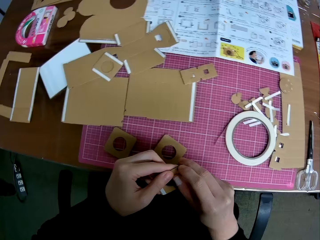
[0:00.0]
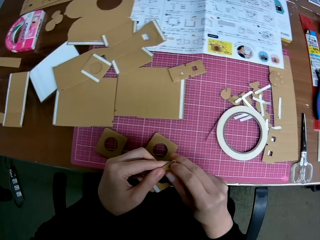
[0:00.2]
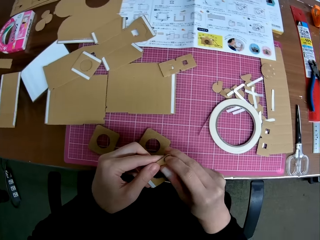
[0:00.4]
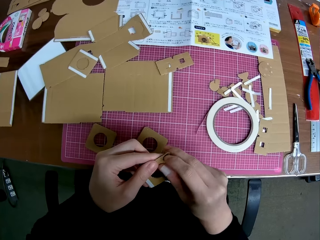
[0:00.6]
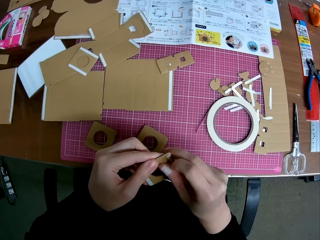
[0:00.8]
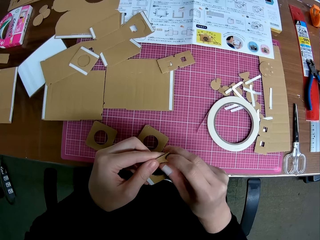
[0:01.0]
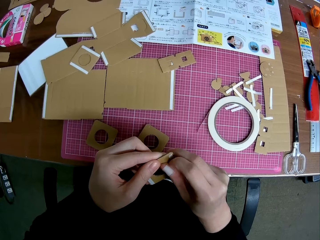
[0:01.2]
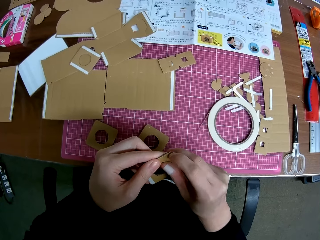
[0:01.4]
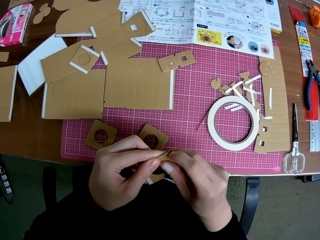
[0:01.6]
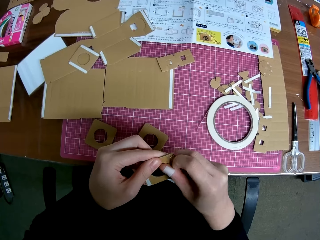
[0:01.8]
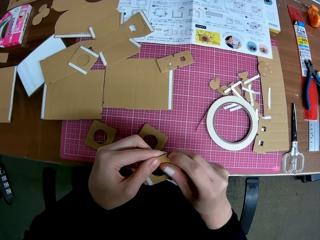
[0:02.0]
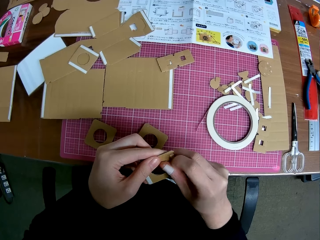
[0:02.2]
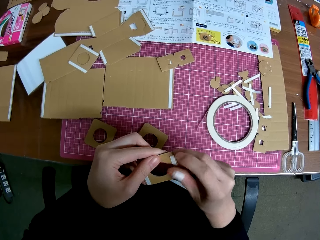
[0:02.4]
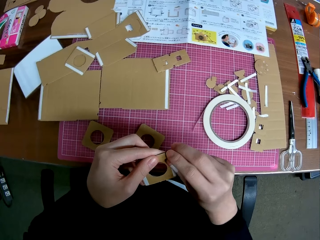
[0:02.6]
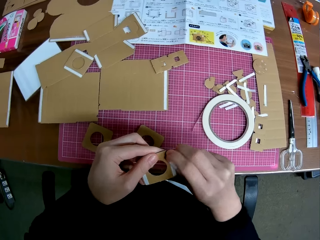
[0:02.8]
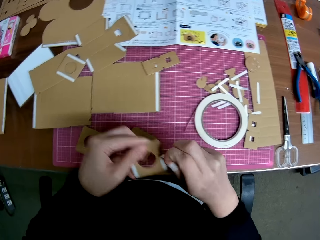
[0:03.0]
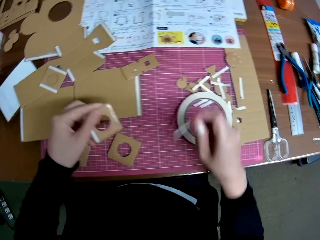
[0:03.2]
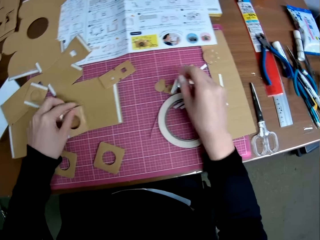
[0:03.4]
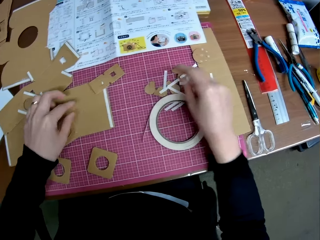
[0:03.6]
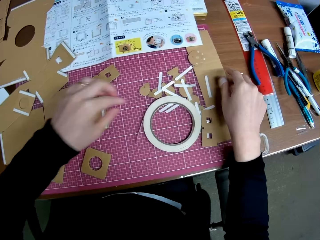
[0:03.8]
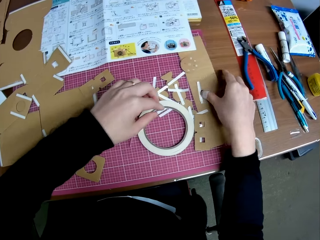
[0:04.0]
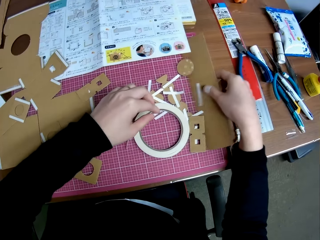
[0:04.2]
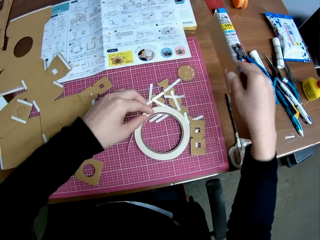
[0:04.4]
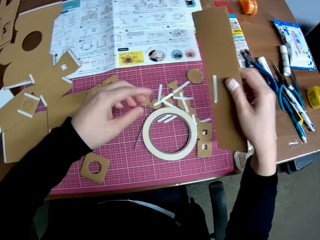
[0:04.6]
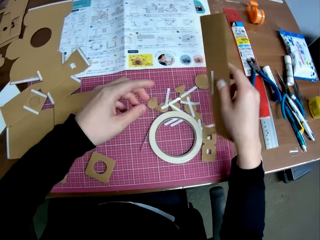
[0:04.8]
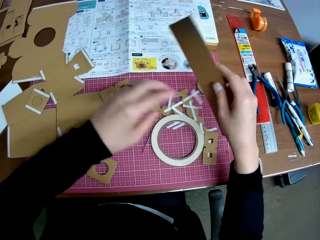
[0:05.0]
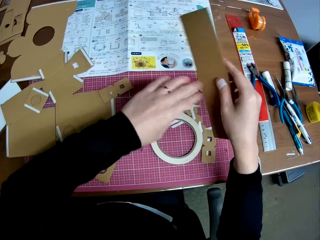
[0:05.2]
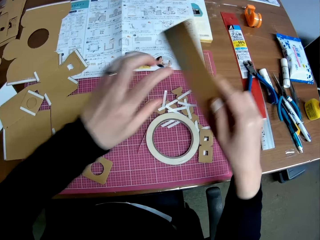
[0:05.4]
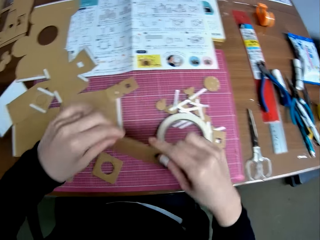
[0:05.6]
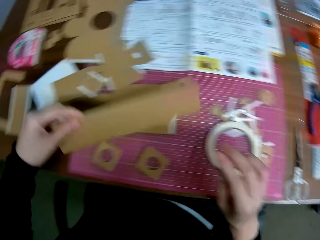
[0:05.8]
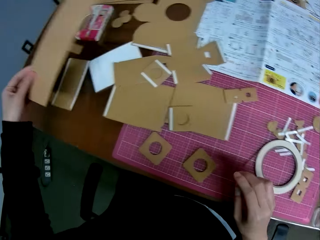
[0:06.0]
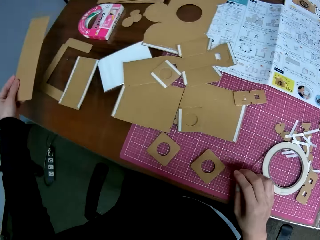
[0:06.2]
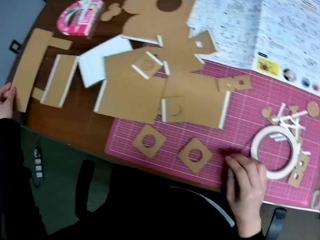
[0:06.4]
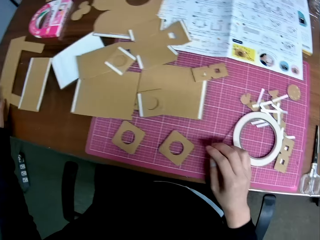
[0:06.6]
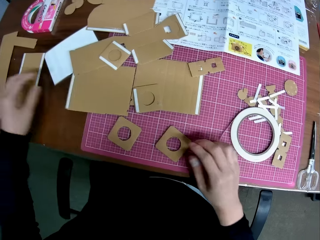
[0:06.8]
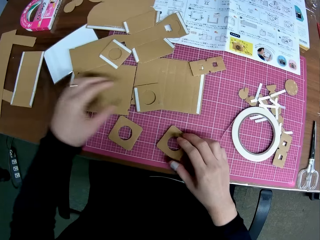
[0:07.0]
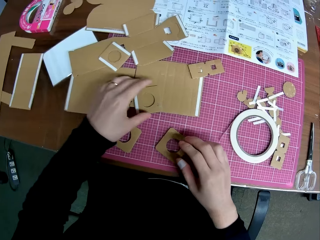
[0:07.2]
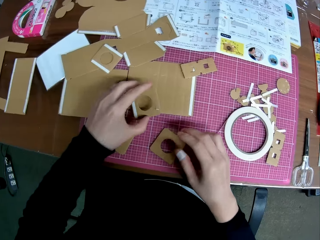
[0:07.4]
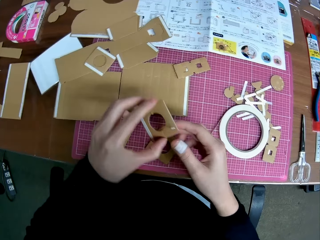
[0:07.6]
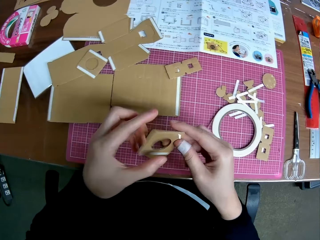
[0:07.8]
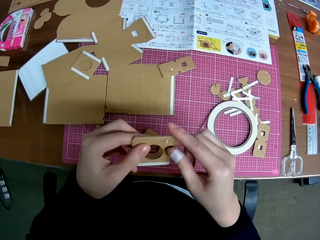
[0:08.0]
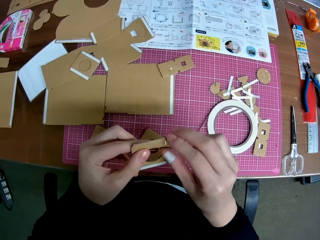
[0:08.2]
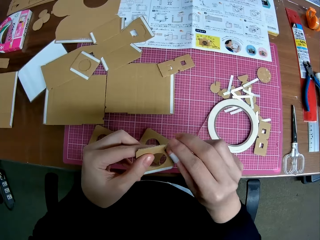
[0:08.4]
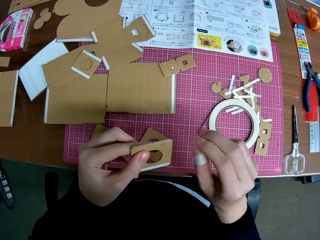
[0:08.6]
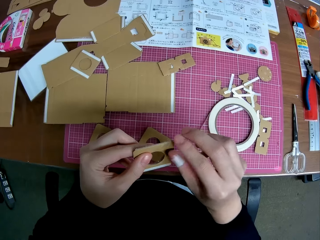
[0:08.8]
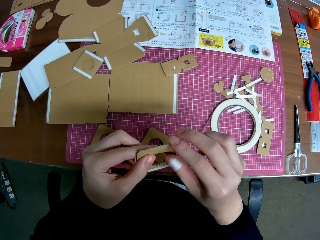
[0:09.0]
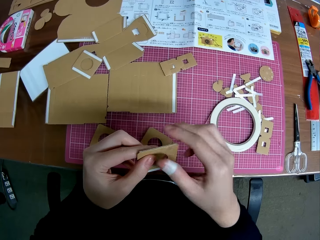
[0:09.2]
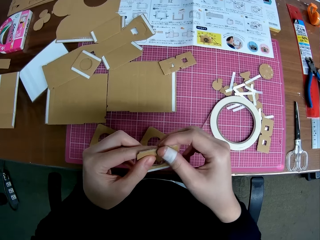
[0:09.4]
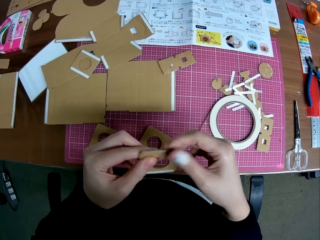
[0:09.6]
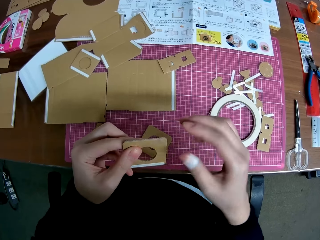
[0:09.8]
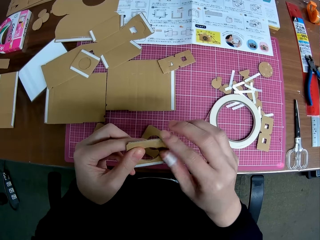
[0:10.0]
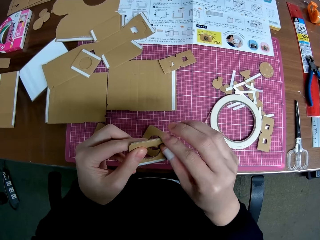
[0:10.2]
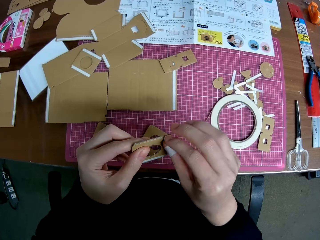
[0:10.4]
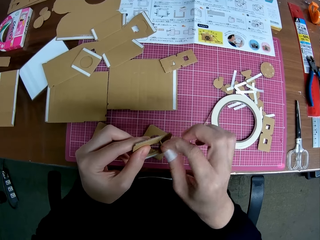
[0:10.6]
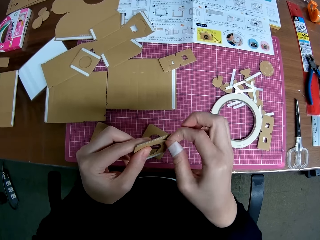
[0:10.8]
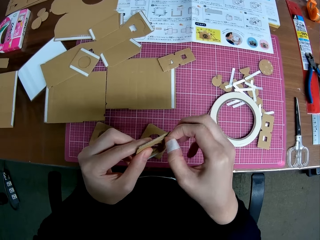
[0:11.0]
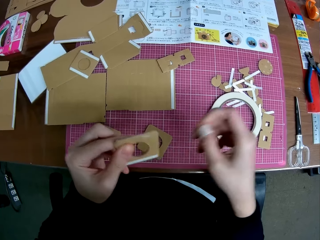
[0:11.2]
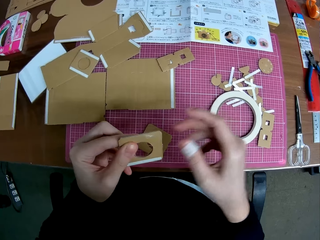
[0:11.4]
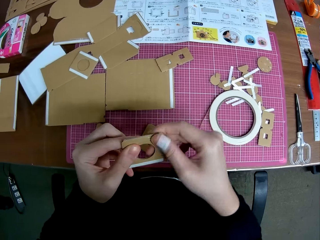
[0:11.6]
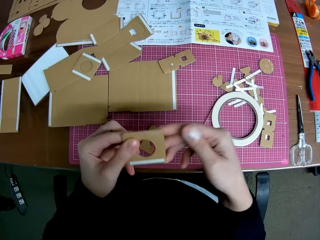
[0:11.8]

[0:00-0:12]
The camera wearer removes a double sided tape from a cardstock piece. She scrubs a cardboard craft. She drops the double sided tape on a cutting mat. She puts down the craft paper. She picks another piece from the table. She shakes the cardboard craft. She dusts the double sided tape on the cardstock to the cutting mat. She holds the cardboard craft. She puts the piece on the other pieces to her left on the table. She picks another piece from the cutting mat. She cleanses the cardboard craft and removes the double sided tape on the piece.

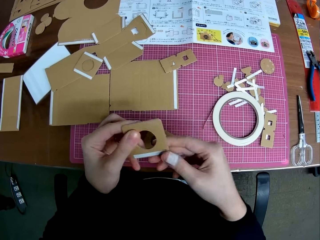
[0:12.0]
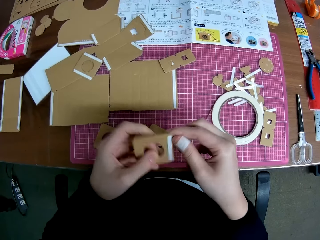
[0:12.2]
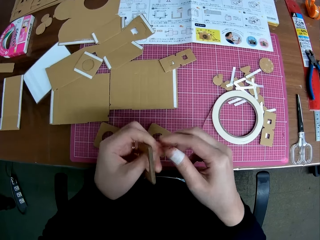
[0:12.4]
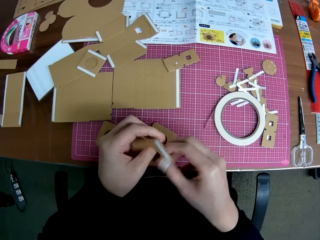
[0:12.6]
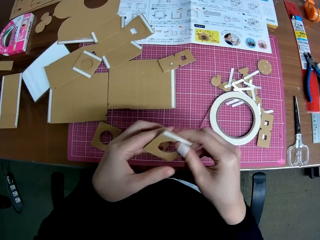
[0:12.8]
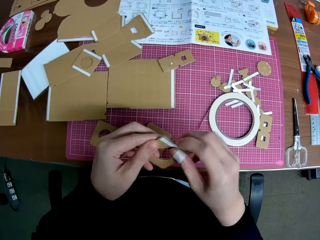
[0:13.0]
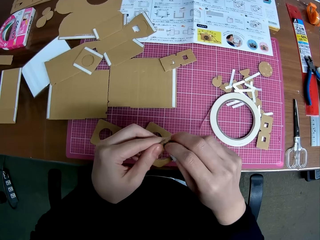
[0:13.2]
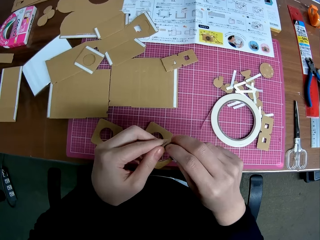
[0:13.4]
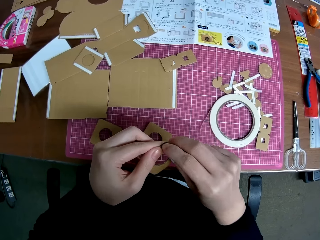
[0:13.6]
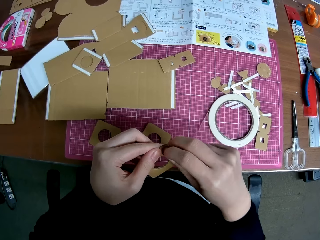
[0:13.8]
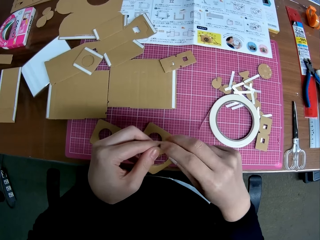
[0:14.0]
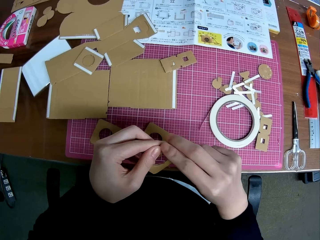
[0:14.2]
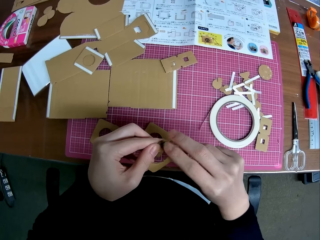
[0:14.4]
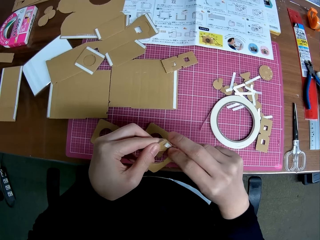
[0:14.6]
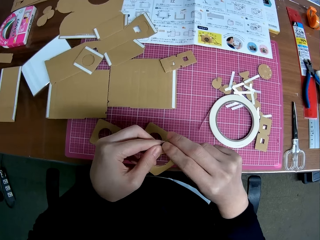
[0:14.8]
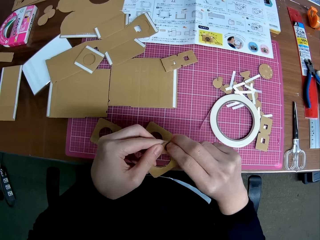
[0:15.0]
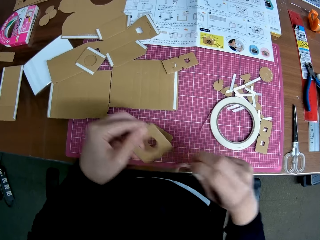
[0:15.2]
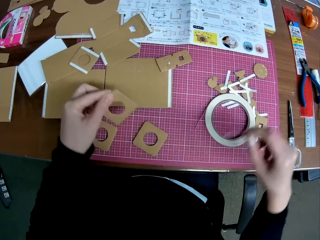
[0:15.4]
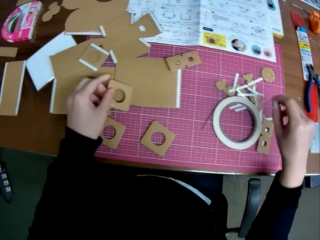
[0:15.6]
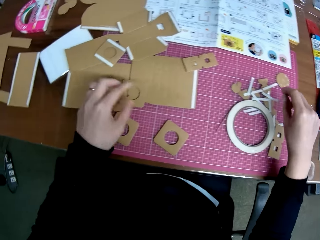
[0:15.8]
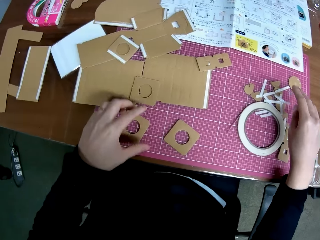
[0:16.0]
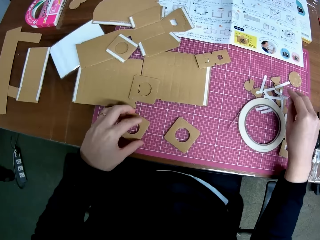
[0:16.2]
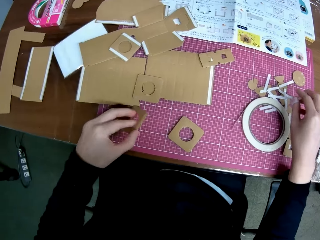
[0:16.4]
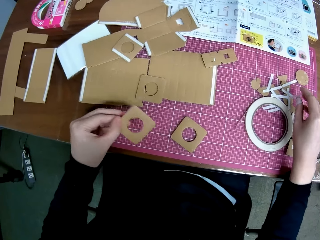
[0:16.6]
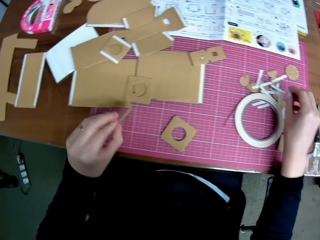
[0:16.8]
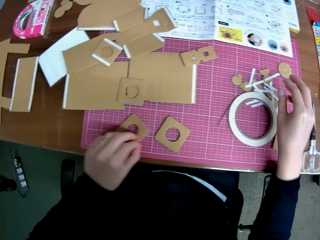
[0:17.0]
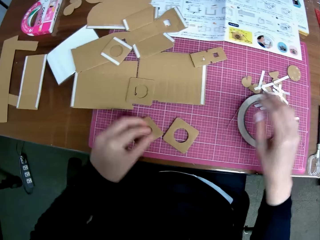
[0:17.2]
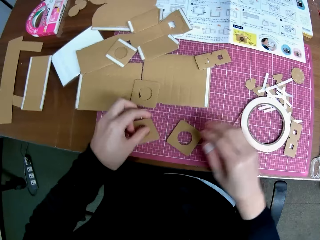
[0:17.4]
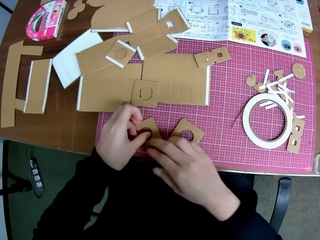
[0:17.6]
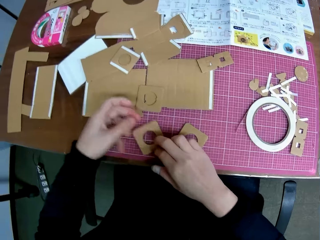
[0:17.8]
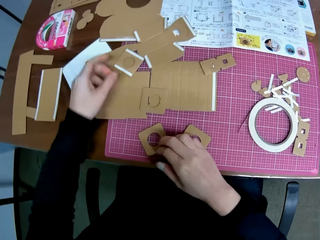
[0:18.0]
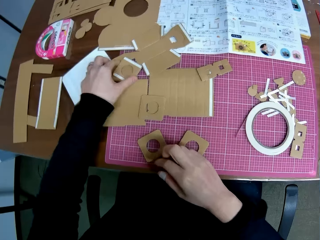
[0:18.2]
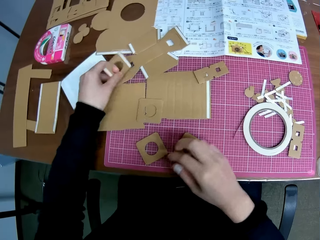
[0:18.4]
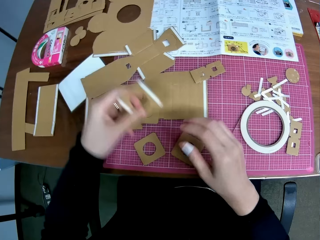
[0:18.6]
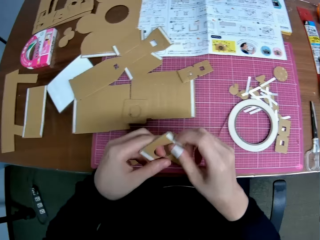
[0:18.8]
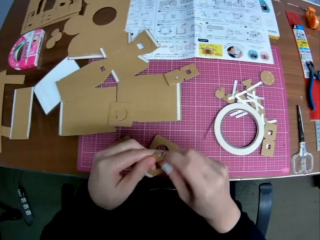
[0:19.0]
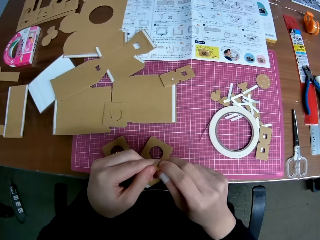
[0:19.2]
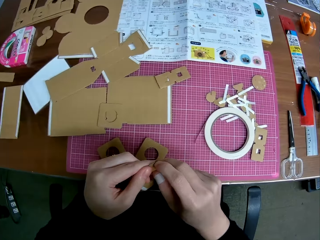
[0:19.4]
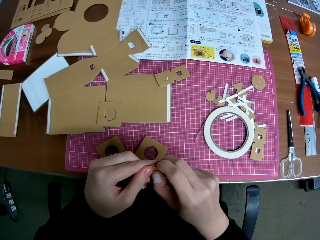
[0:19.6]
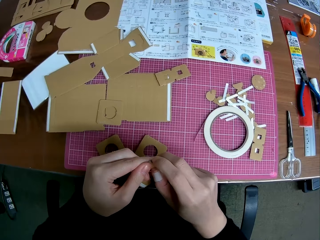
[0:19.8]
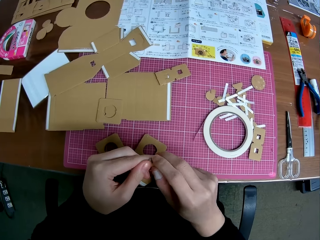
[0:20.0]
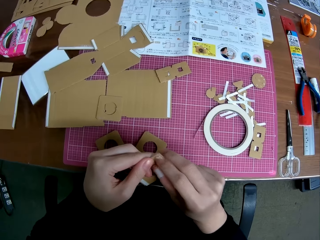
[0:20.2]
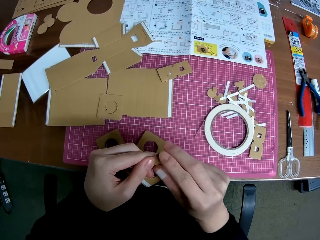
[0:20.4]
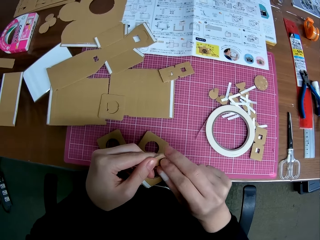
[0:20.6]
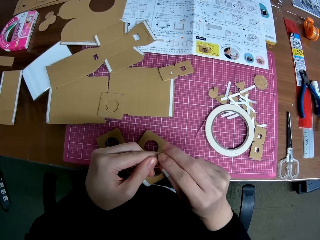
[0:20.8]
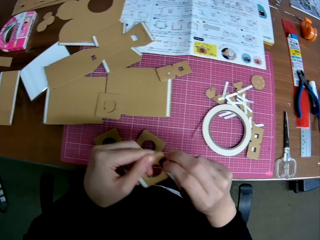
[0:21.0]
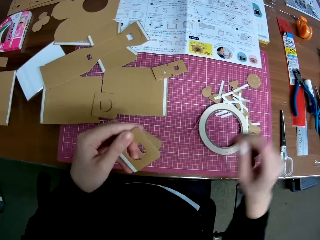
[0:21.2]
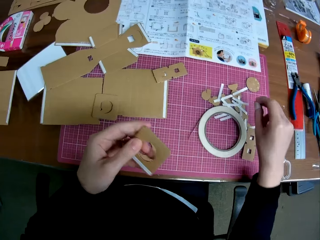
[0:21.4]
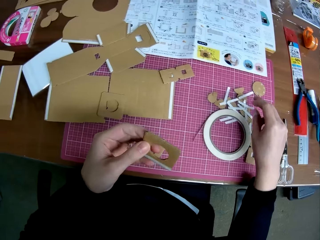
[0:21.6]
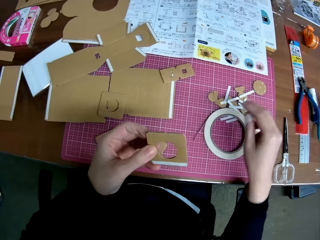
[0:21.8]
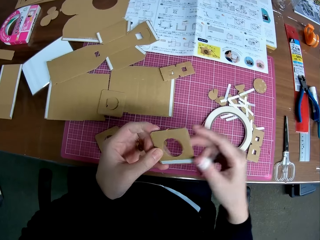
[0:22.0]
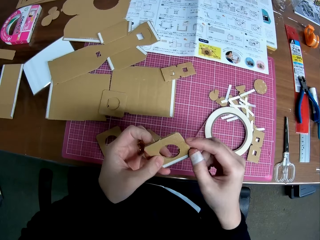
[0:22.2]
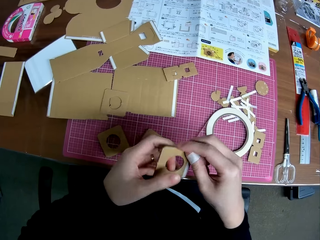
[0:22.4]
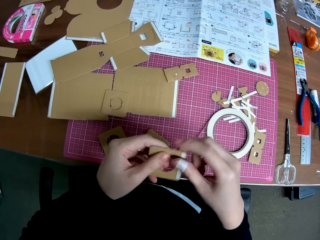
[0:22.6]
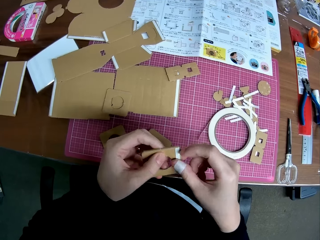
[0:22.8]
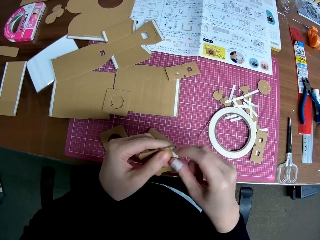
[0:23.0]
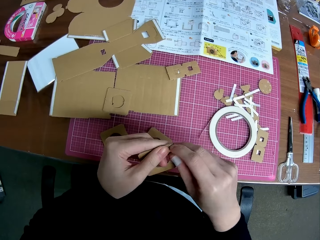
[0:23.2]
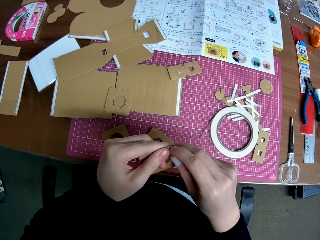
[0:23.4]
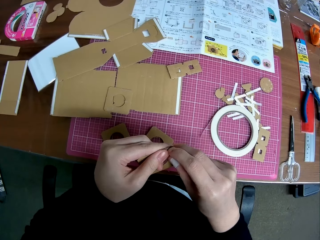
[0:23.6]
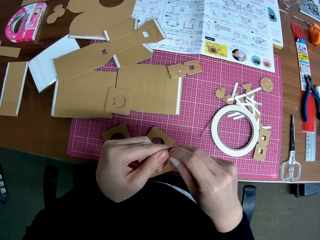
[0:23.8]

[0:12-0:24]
The camera wearer peels off a piece of the tape from the cardboard. They drop the piece and double sided tape on the cutting mat. They pick another piece from the cutting mat, drop the piece on the cutting mat, and pick another piece or cardboard craft from the cutting mat. They touch the cardboard craft. They pick the cardboard craft. They remove the double sided tape on the piece. They put the double sided tape on the cutting mat. They turn the cardboard craft. They remove the other double sided tape on the piece.
